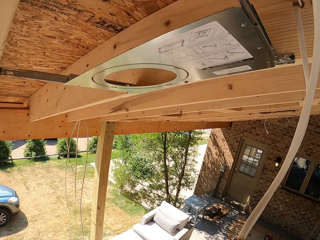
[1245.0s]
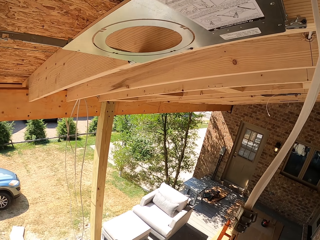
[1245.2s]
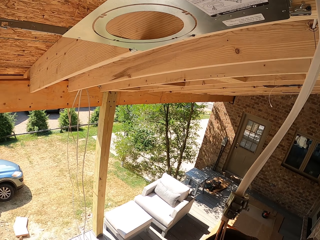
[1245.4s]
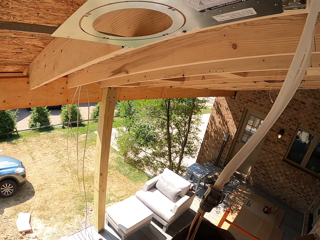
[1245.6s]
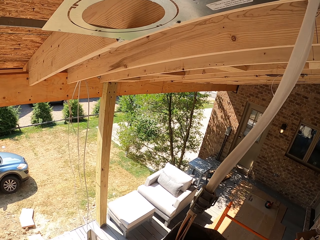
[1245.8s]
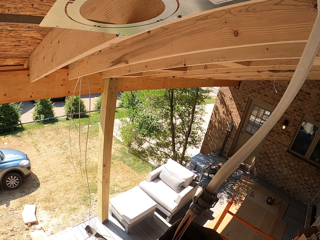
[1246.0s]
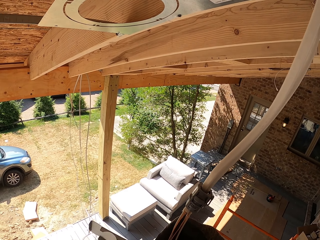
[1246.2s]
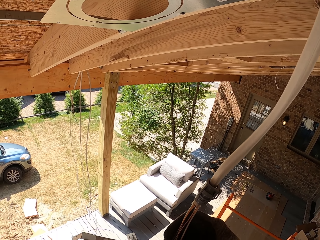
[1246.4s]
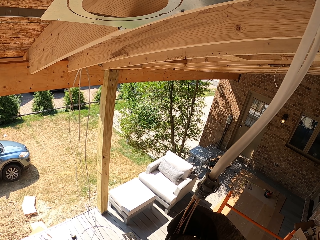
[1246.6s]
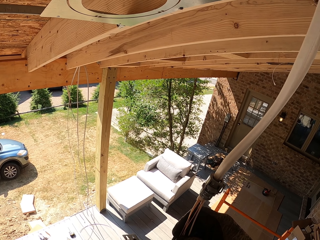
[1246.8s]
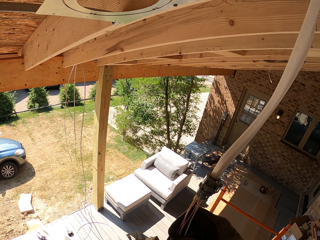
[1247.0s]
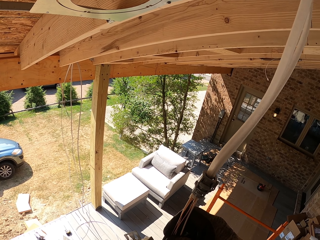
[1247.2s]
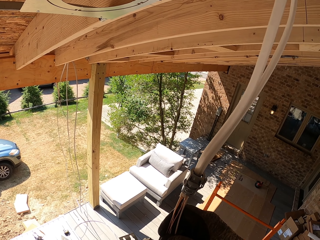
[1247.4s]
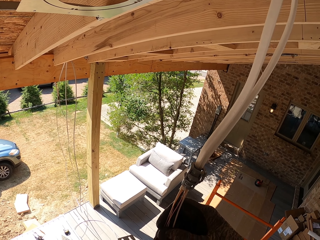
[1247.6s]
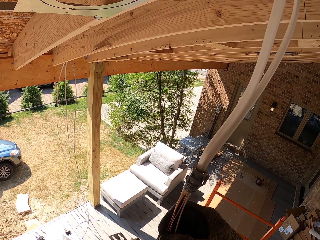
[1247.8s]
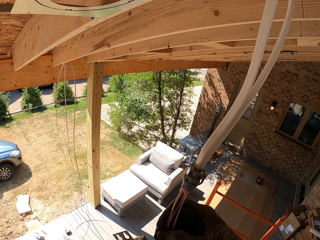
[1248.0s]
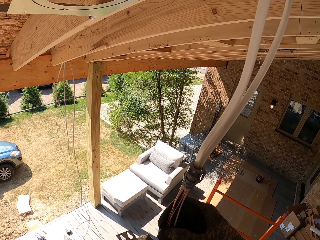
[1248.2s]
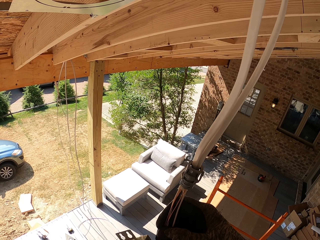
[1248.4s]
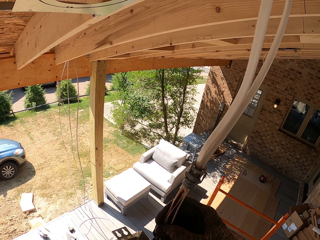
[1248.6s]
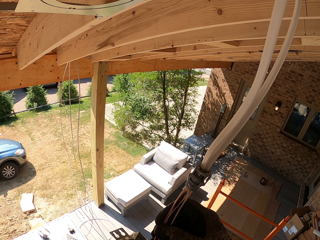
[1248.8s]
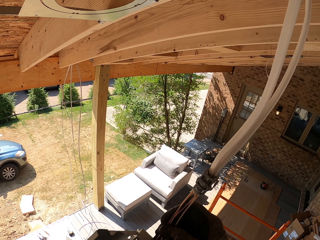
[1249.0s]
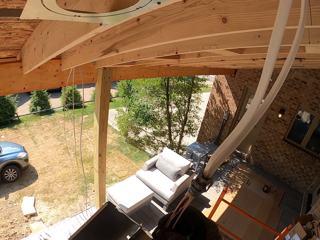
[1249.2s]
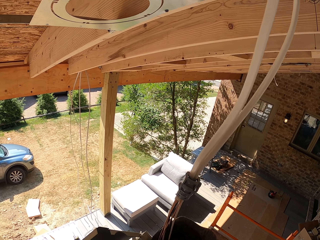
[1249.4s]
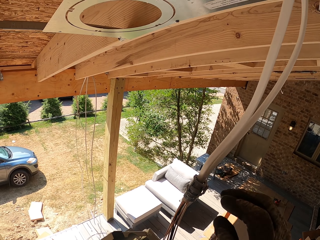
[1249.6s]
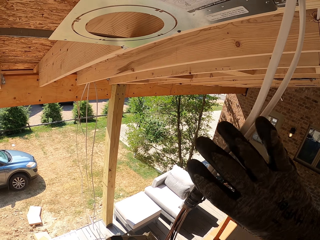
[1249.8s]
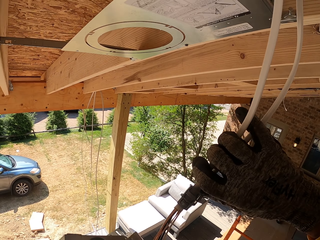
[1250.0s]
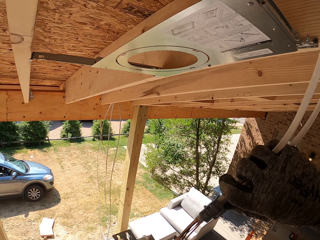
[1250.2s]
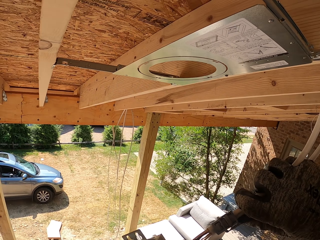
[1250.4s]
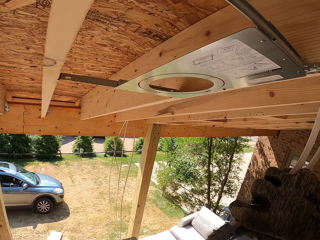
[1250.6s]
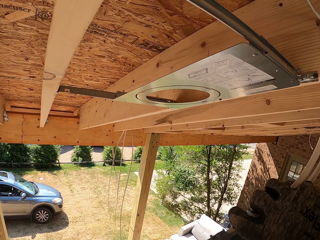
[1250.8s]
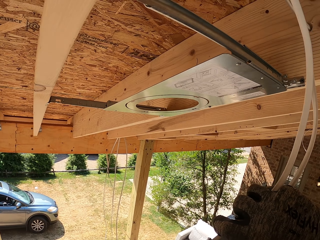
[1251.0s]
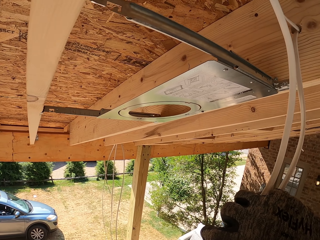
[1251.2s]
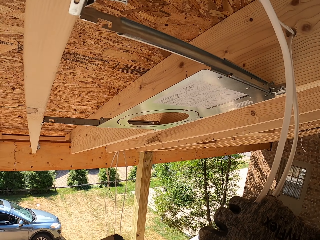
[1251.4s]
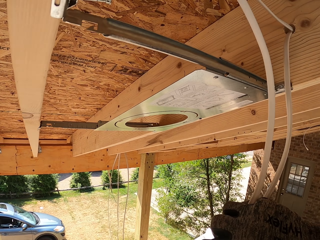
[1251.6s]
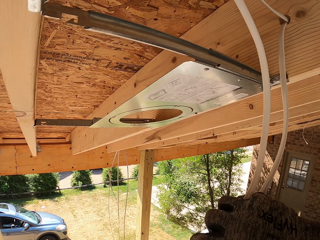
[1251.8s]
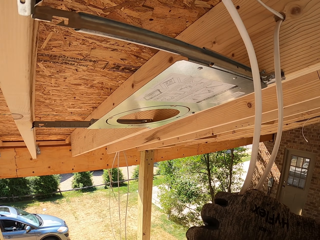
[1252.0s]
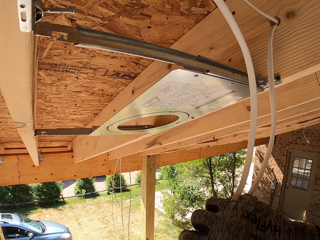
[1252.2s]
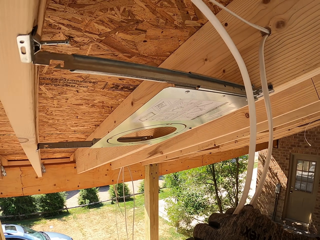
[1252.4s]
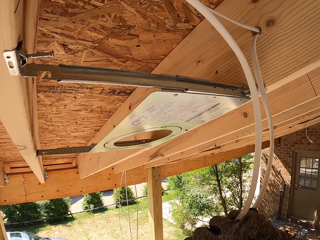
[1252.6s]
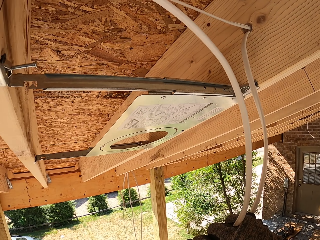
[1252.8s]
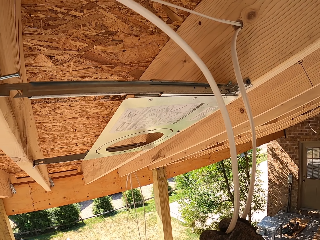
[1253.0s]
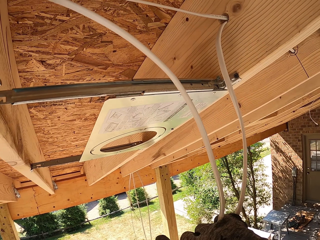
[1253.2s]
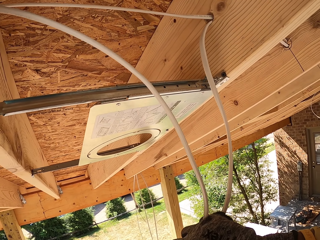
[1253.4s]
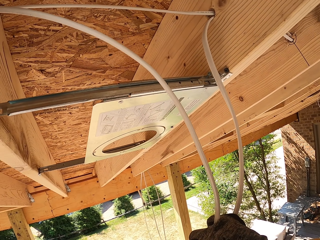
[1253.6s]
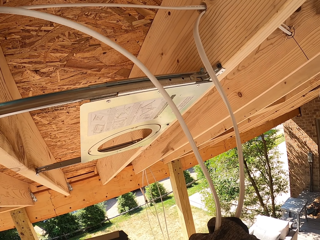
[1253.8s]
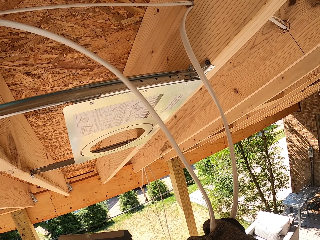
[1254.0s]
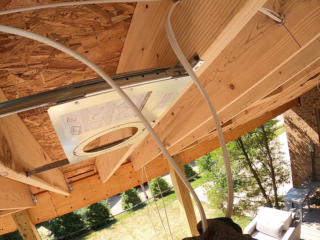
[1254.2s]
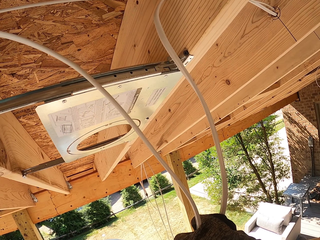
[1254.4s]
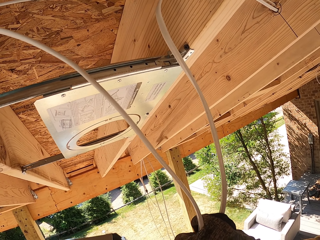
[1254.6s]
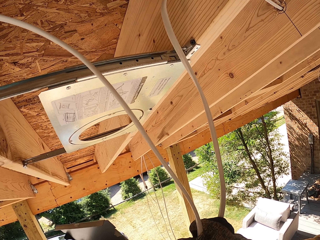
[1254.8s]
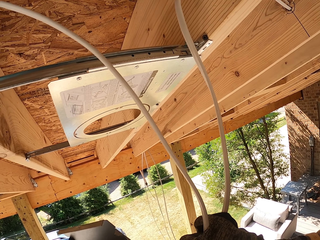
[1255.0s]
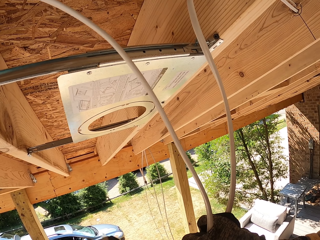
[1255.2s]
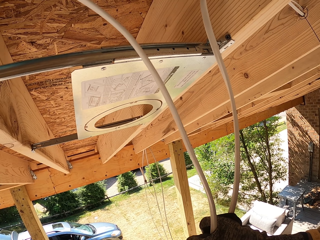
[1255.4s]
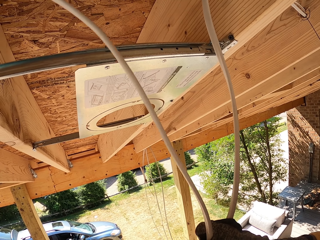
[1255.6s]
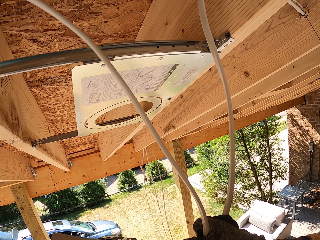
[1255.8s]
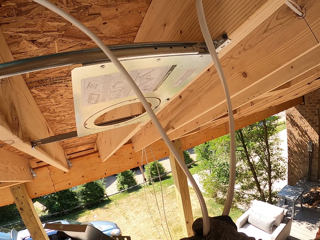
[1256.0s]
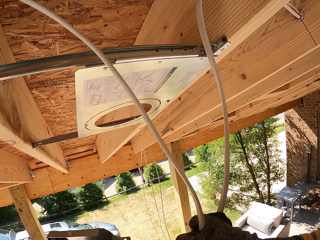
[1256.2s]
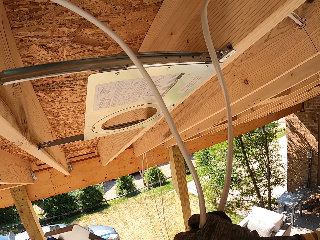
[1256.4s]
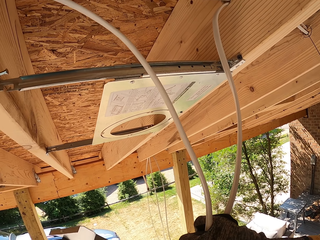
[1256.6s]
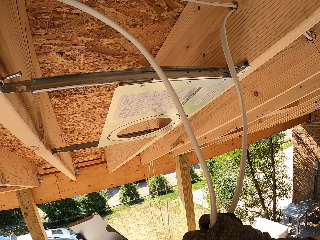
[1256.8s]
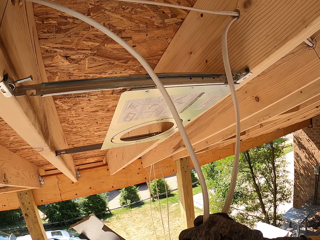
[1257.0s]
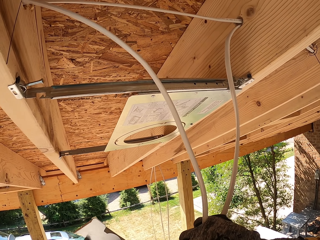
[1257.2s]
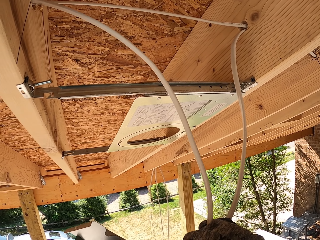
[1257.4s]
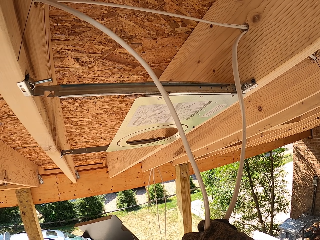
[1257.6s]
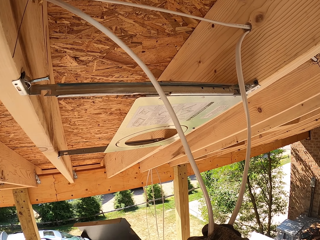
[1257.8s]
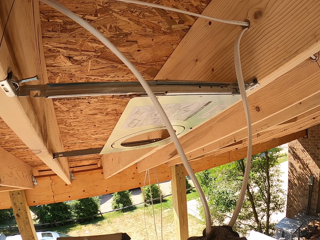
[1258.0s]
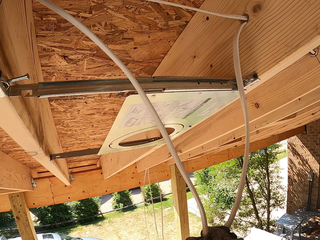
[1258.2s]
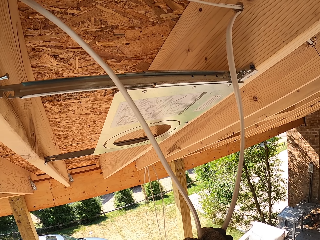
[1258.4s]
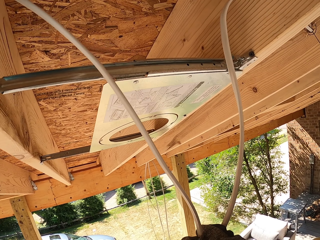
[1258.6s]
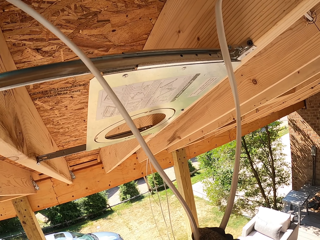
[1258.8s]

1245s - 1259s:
The camera wearer fixes a wire into the LED panel light adapter. They hold the wire. They fix the wire into the LED panel light adapter.

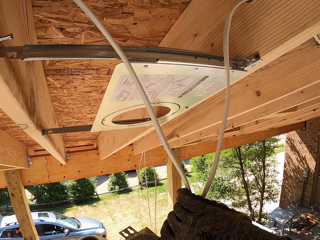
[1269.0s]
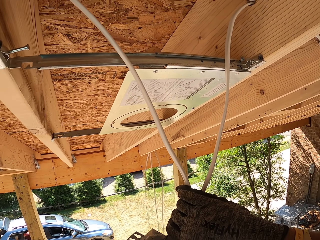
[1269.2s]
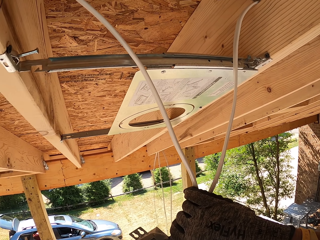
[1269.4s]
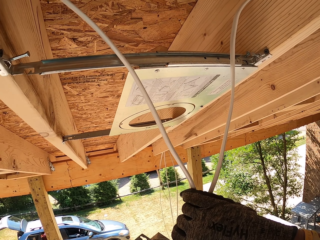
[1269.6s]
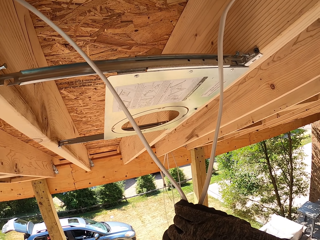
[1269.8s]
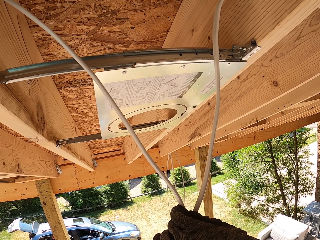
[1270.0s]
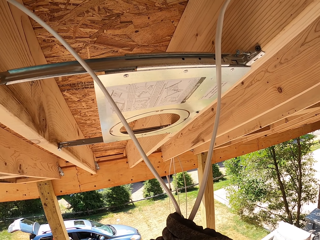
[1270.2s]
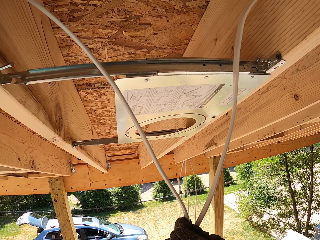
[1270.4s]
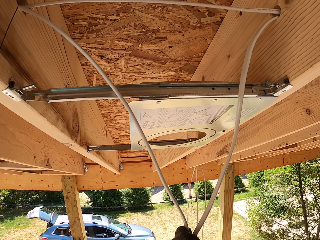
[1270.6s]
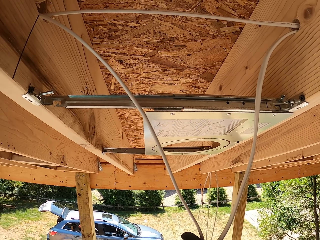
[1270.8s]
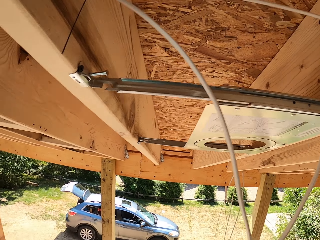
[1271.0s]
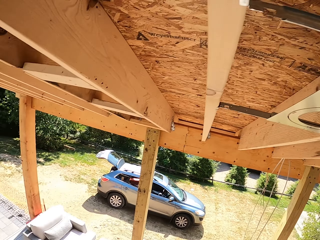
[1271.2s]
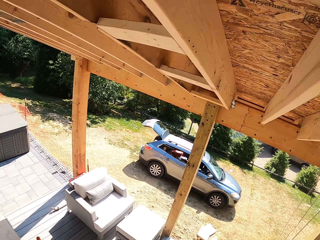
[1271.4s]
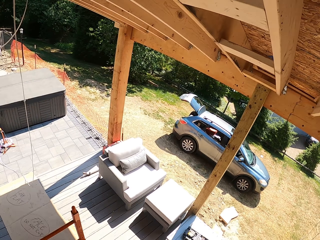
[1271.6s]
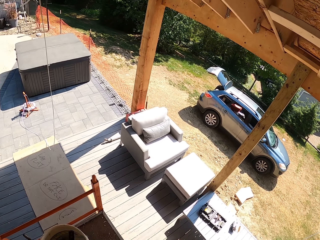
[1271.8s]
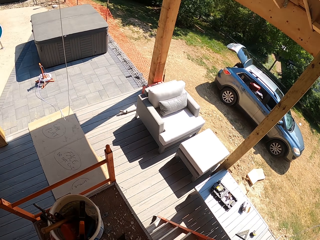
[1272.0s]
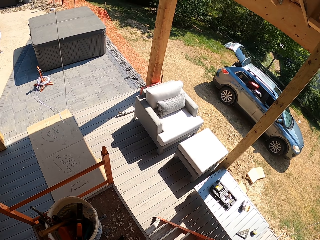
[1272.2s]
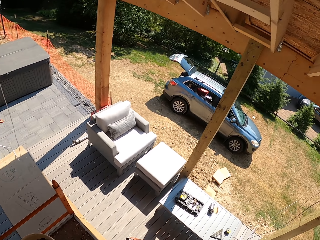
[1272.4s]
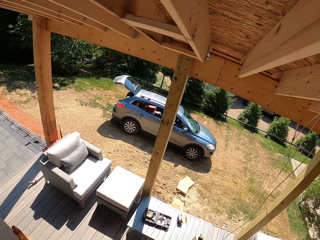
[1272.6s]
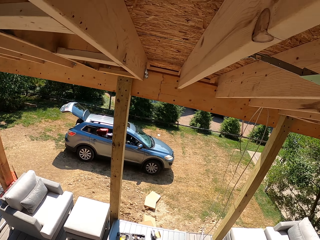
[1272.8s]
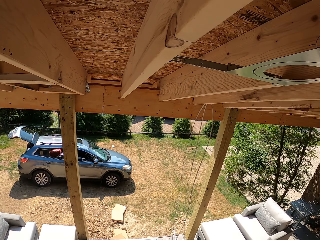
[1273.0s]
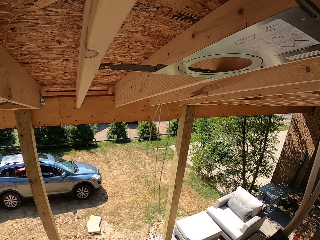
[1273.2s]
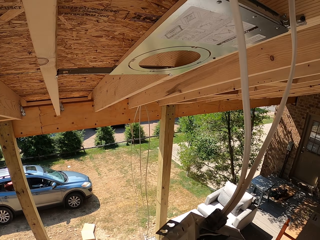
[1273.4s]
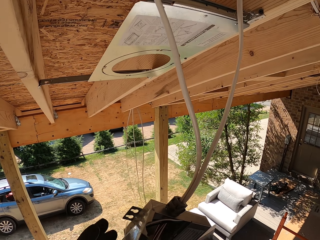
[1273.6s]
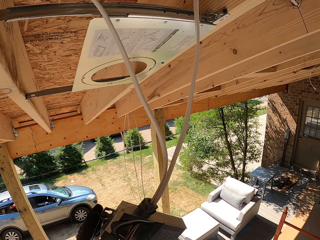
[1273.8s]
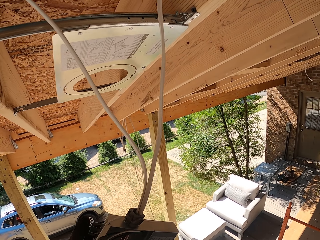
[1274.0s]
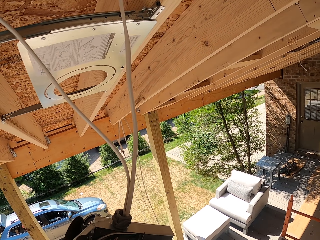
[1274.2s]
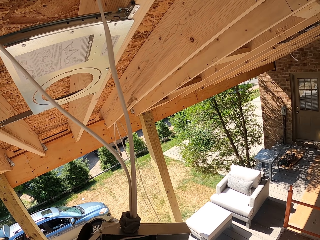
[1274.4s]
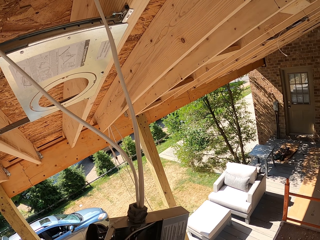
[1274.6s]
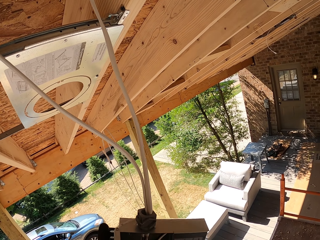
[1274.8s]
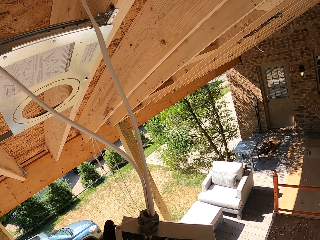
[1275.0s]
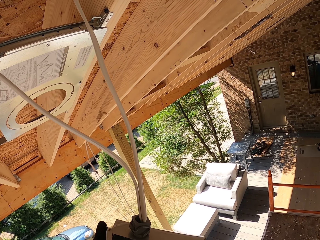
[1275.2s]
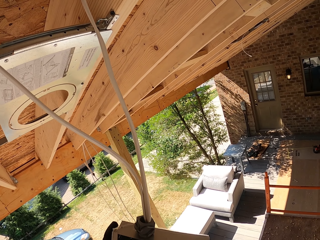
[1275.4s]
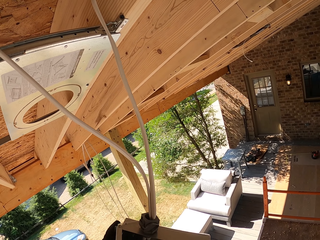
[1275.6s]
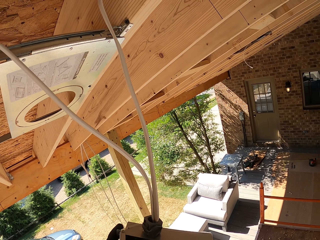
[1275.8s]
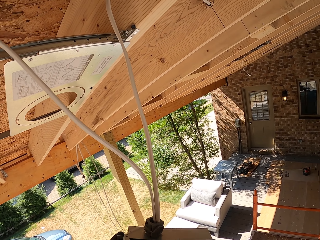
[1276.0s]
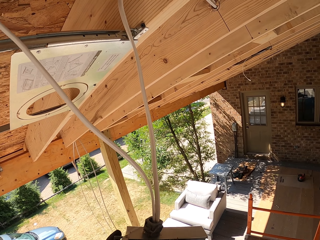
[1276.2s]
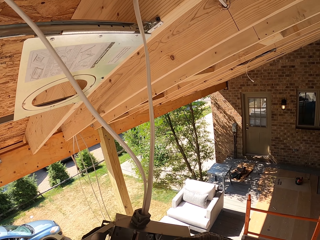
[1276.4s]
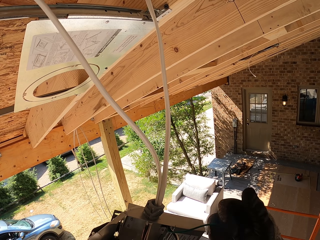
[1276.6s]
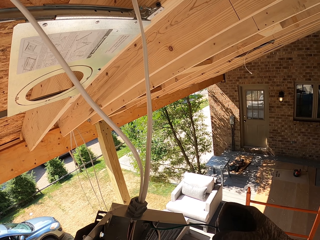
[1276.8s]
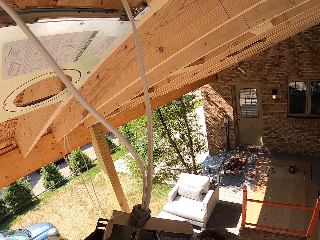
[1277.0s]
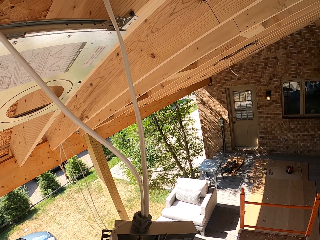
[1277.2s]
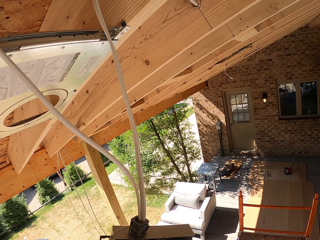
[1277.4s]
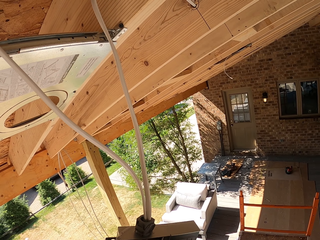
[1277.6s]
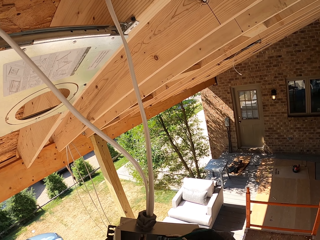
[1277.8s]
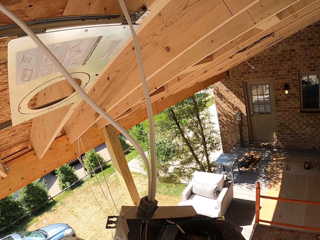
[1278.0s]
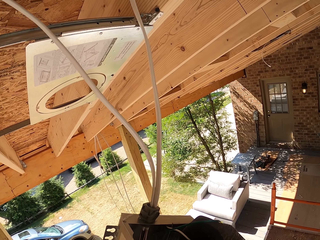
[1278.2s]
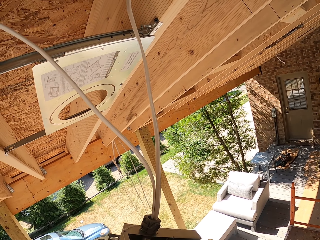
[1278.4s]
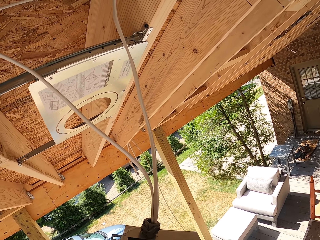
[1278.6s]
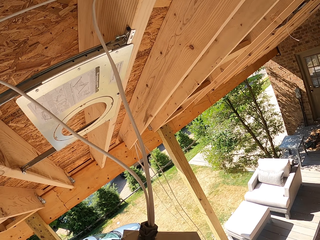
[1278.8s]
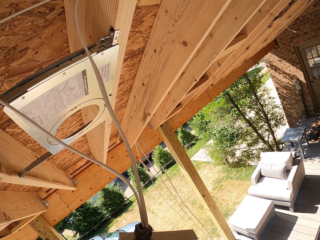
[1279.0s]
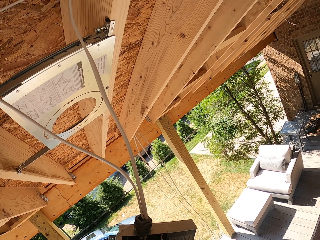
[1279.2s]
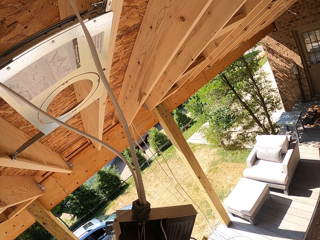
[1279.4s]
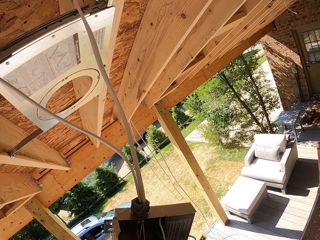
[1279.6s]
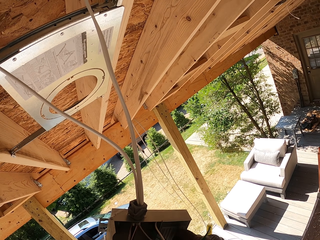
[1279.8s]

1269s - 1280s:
The camera wearer looks around. They fix a wire into the LED panel light adapter.
